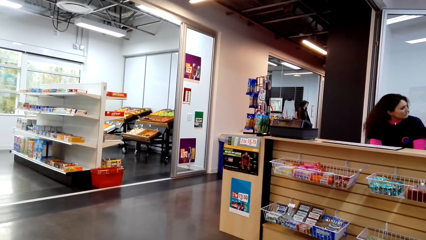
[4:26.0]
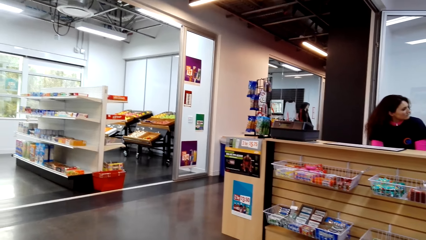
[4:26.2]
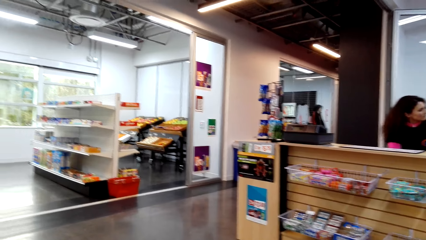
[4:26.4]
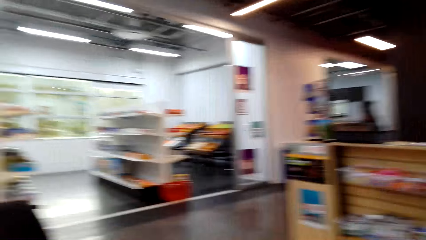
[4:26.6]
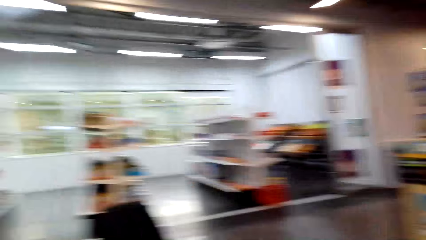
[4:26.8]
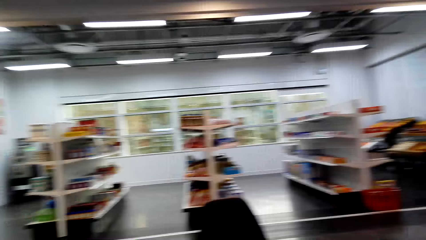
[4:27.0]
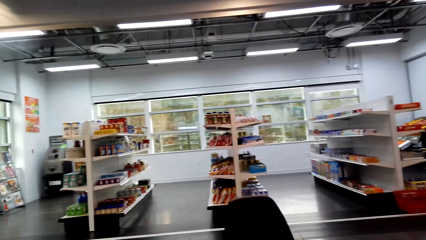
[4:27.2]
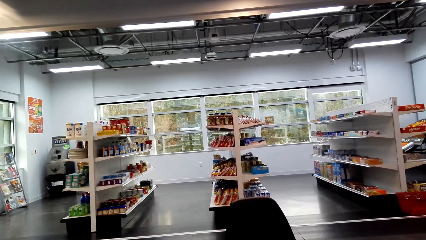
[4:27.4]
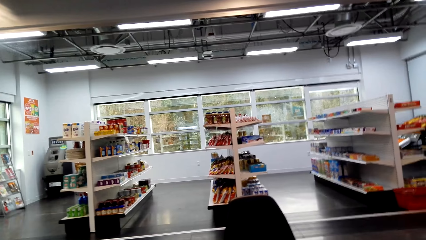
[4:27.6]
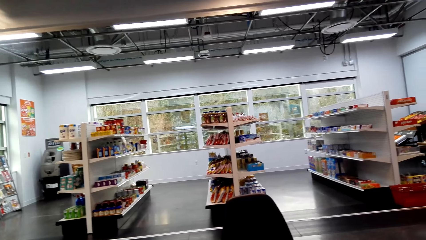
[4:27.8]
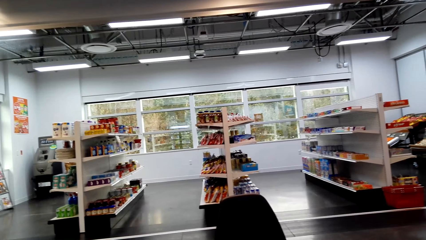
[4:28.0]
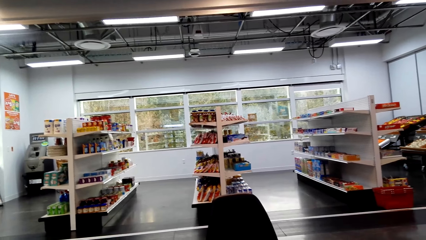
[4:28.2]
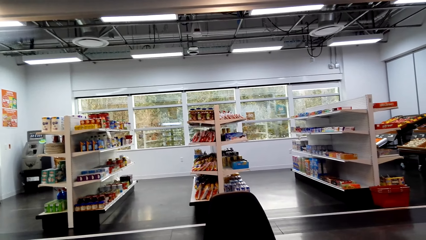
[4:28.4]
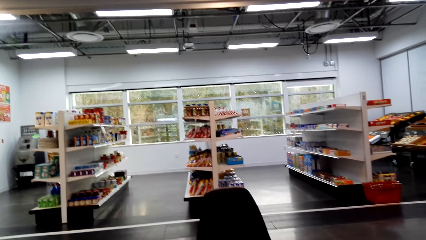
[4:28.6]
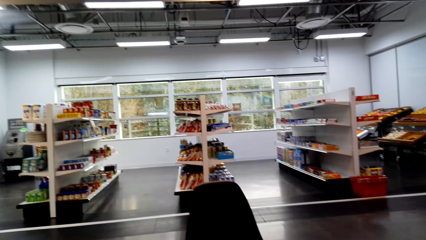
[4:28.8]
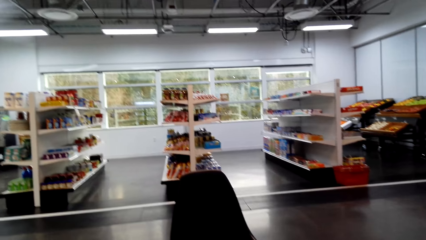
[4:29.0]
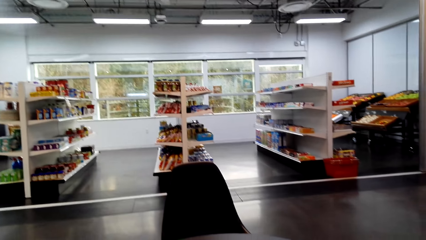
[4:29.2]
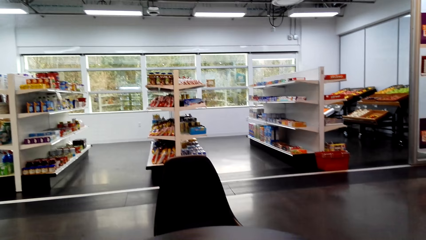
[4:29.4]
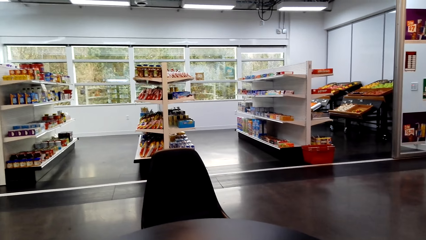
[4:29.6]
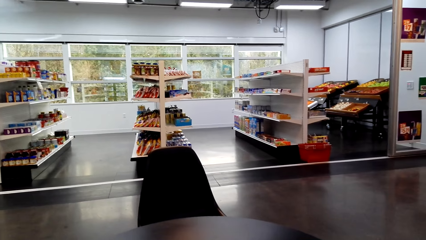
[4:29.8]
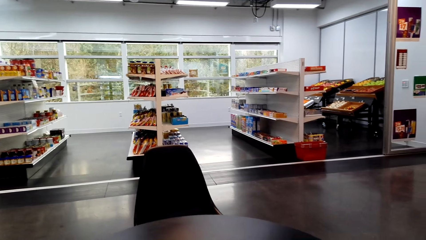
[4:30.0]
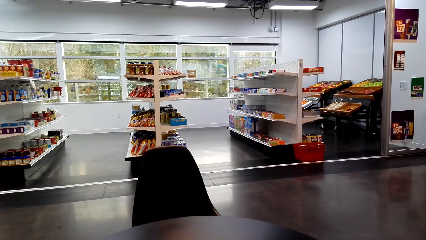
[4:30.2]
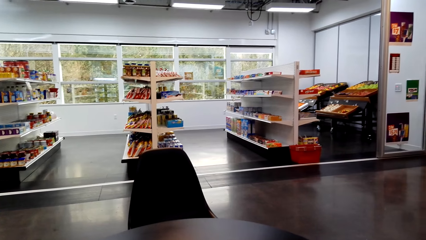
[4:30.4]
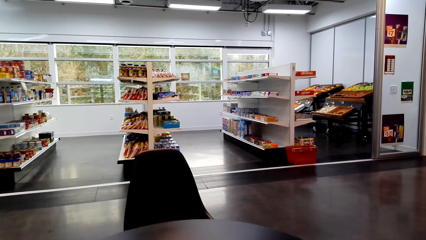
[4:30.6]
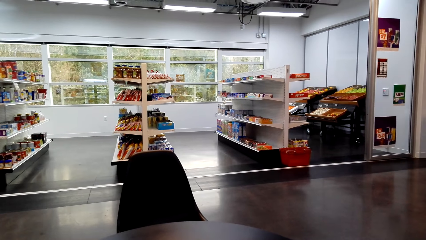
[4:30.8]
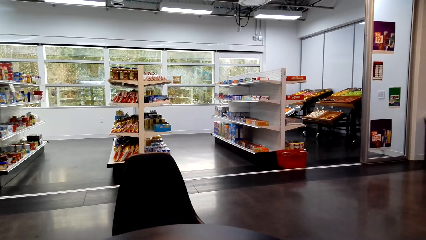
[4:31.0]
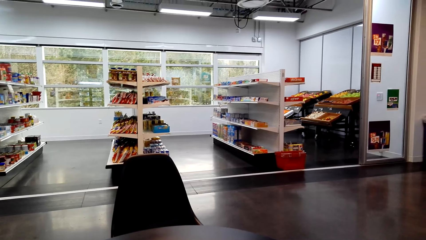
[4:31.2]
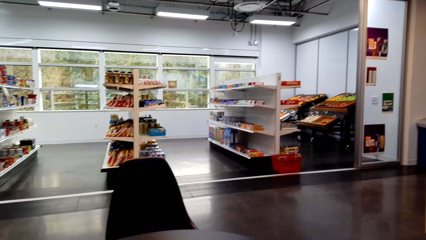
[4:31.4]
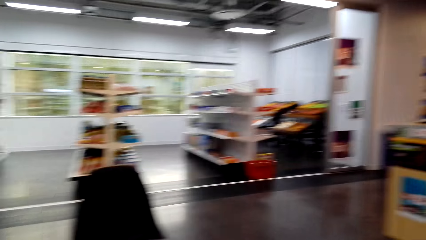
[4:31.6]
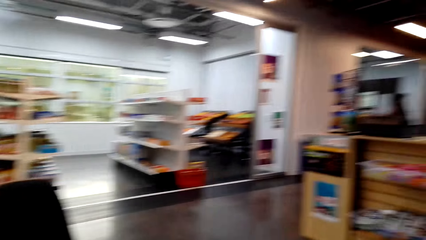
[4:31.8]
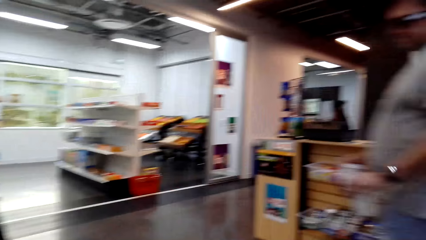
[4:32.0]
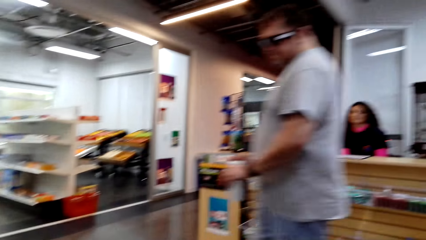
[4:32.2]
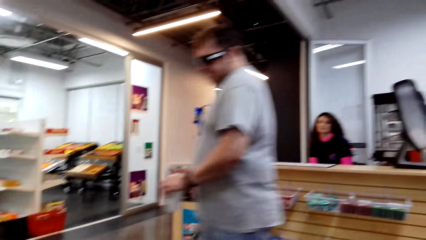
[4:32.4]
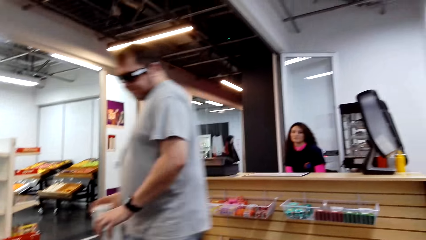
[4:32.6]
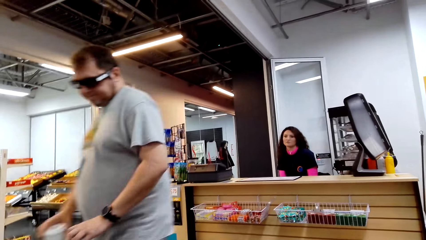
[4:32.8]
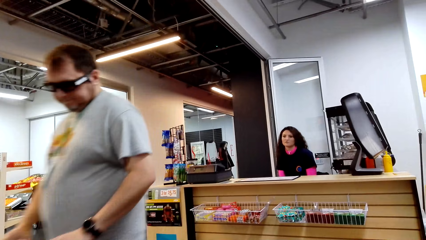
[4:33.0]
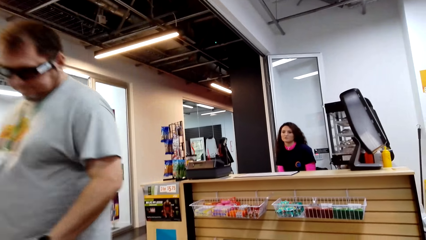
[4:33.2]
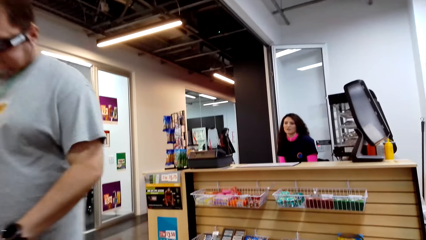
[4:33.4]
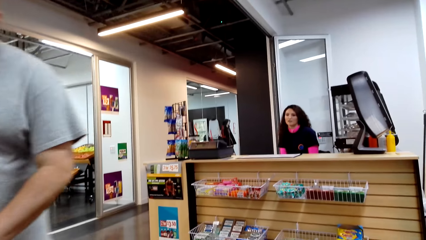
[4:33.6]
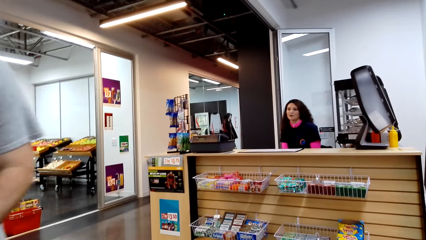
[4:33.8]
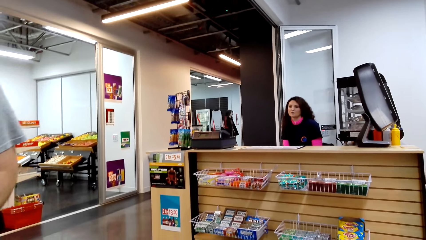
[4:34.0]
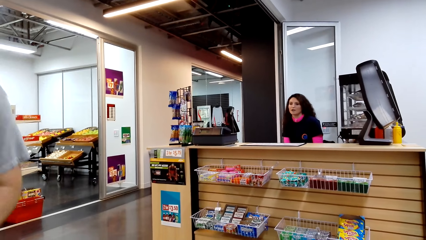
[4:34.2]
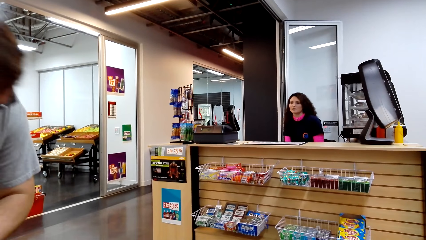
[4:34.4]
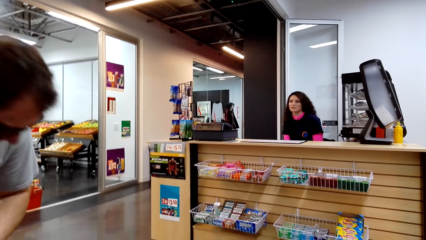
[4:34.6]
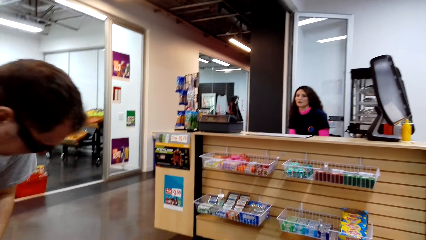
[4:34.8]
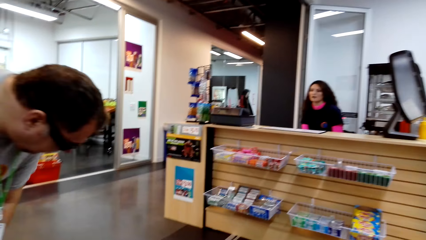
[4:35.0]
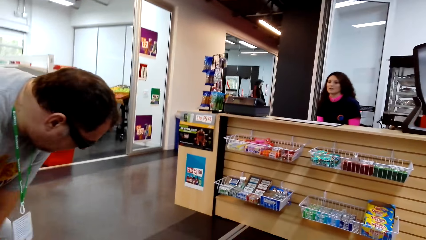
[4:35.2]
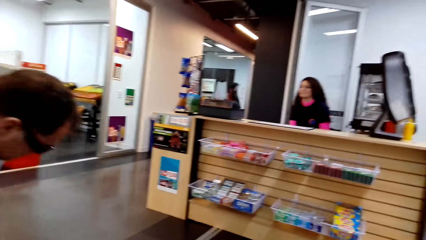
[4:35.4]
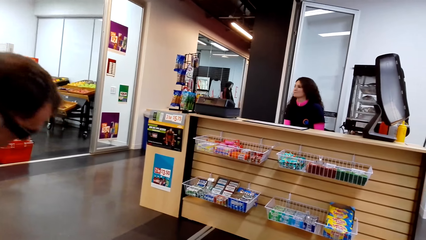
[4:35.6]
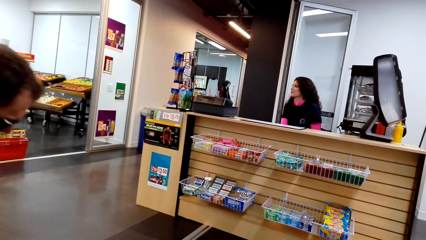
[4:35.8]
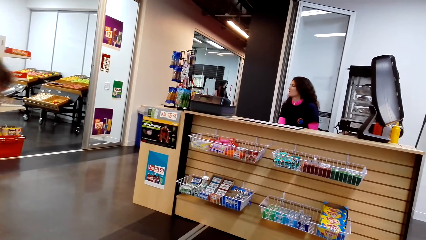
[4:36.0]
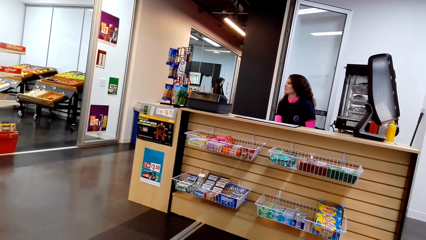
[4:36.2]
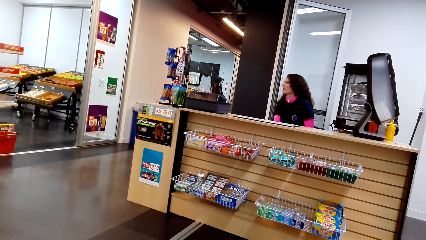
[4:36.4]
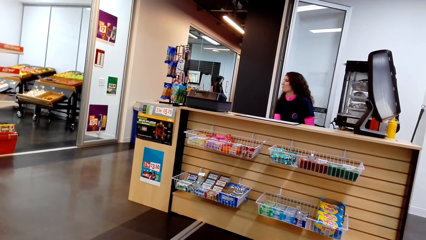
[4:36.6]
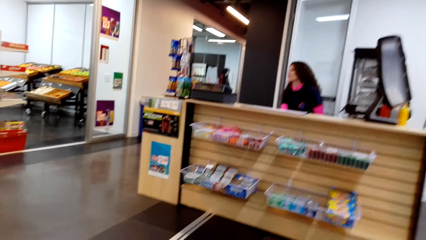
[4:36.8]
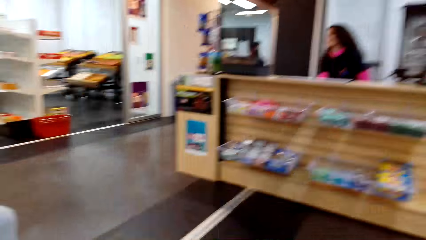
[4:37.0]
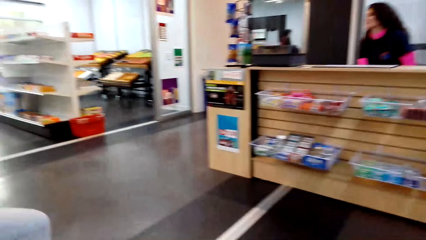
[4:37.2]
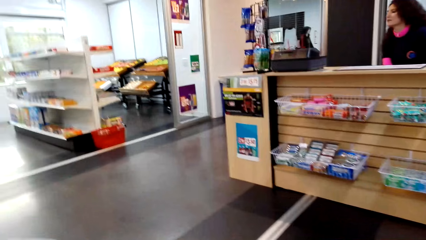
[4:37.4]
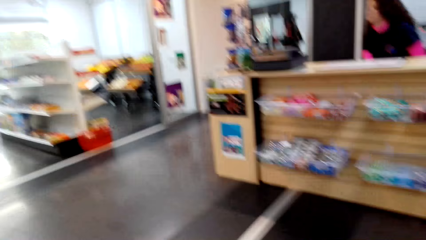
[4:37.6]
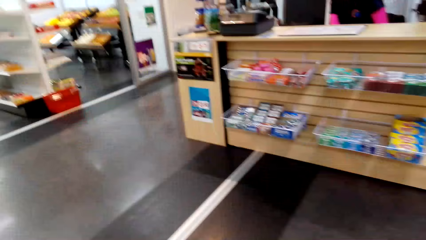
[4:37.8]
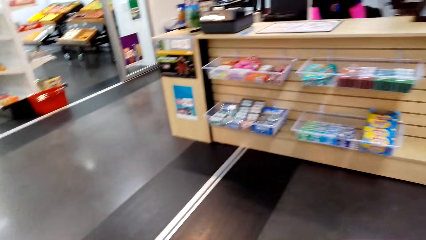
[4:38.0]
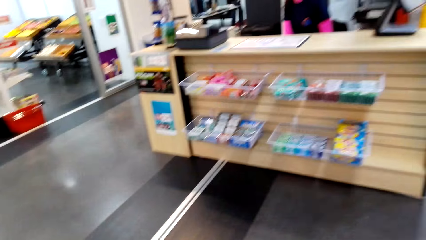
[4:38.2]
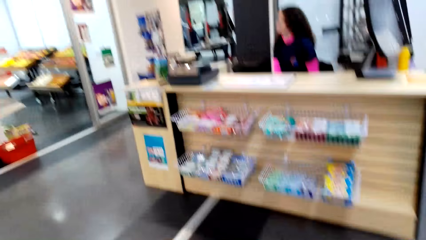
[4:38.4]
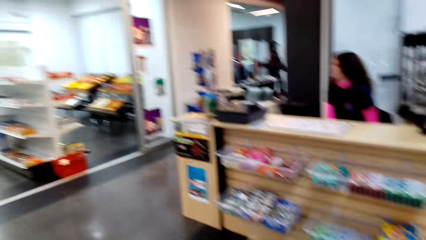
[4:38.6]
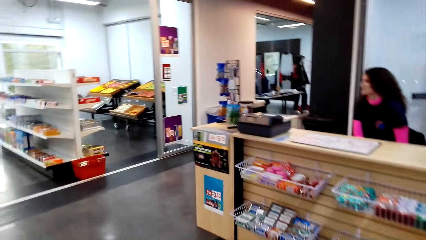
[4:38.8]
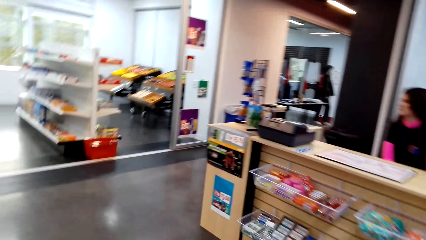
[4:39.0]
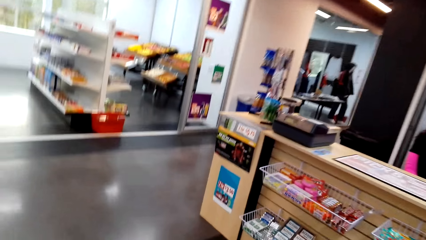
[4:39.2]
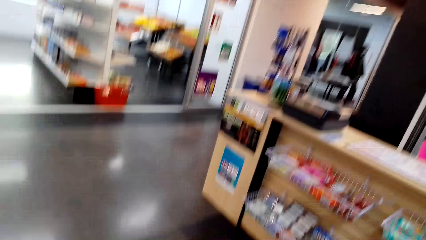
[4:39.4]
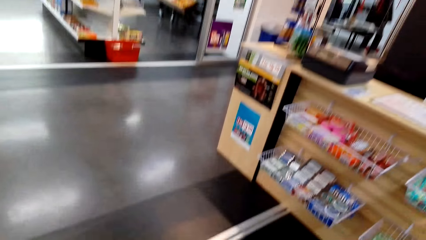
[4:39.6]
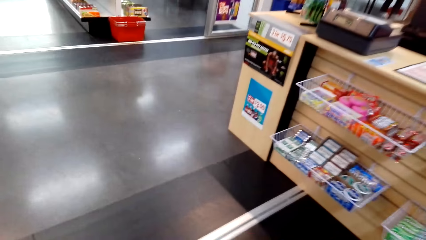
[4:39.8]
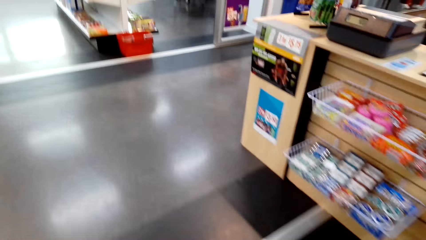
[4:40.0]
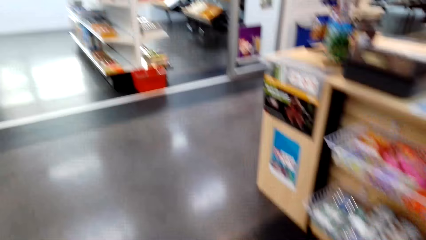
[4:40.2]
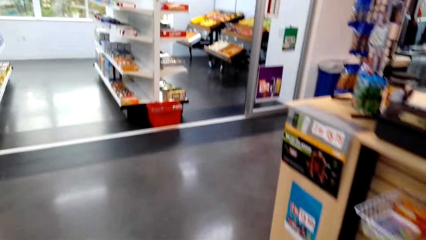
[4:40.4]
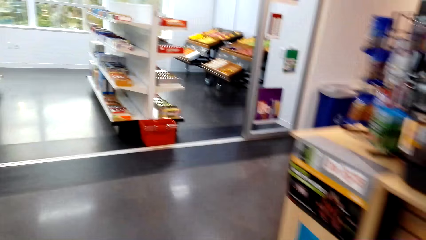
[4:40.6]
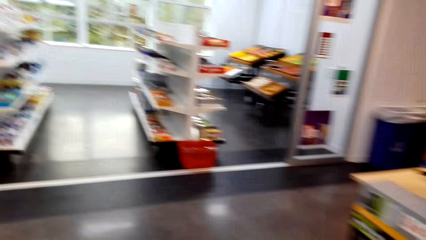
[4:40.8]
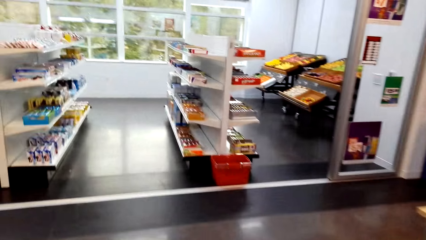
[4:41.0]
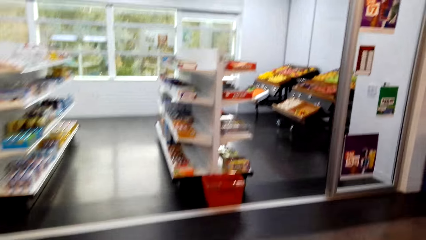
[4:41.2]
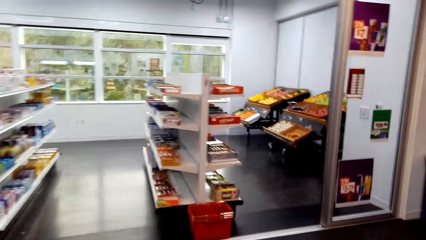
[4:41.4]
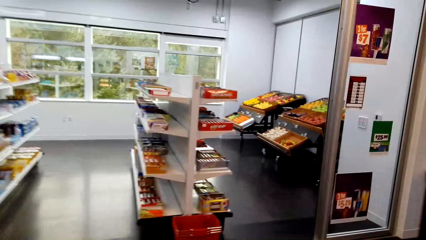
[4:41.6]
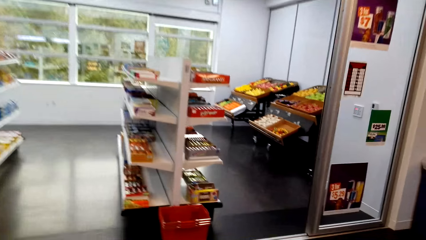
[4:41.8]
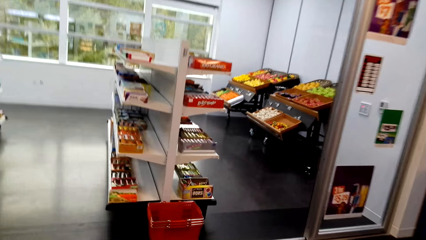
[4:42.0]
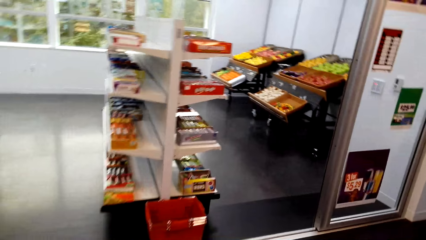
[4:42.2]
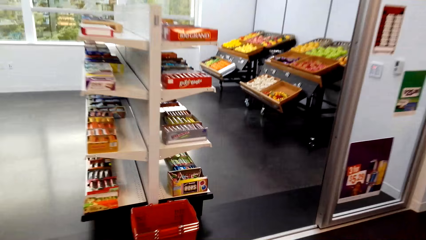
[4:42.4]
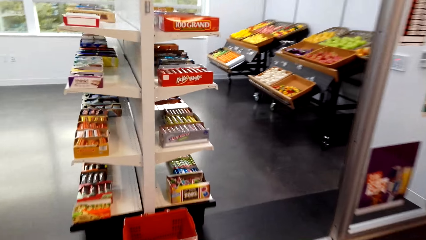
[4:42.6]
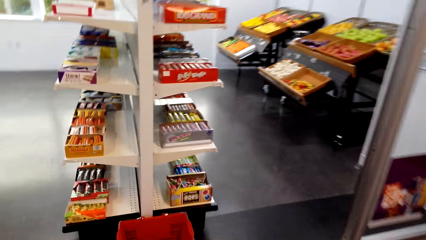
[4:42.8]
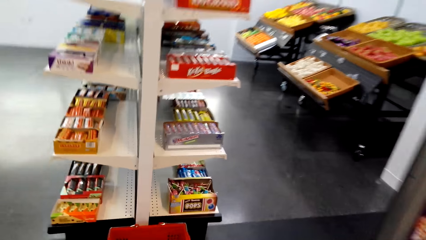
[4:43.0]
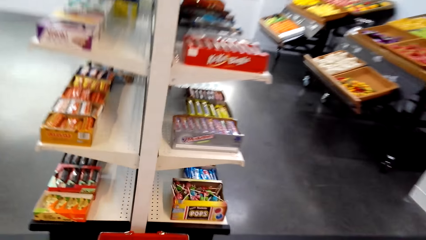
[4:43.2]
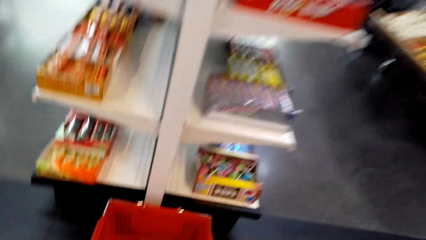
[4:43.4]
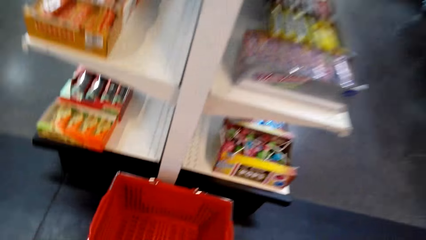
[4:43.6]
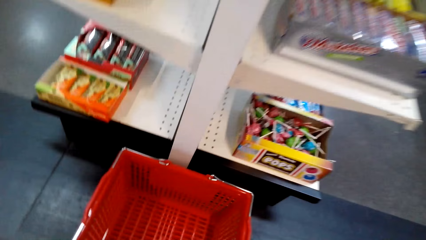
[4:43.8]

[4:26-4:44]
The camera wearer turns around the room. They look to a lady. They walk towards the shelves.
